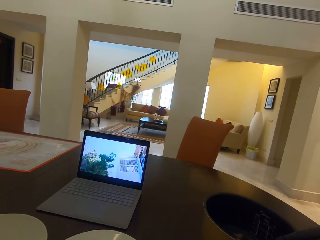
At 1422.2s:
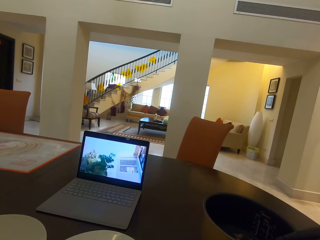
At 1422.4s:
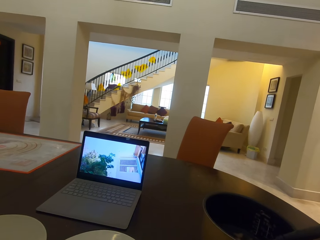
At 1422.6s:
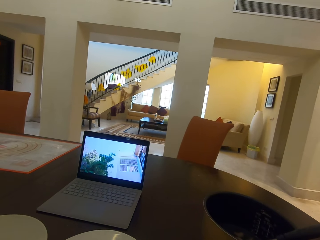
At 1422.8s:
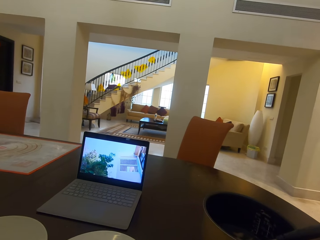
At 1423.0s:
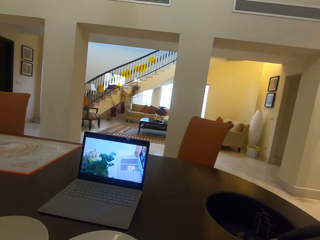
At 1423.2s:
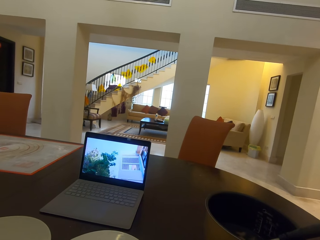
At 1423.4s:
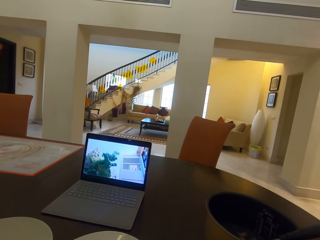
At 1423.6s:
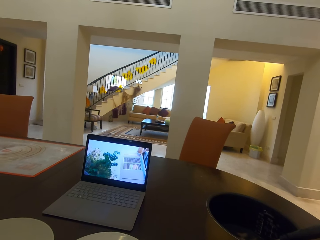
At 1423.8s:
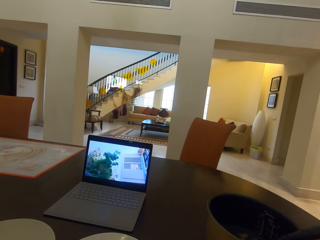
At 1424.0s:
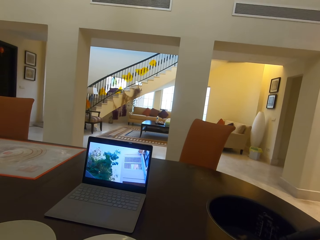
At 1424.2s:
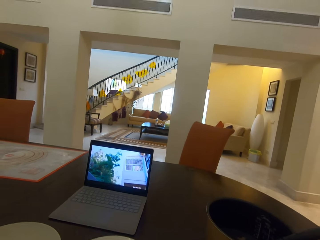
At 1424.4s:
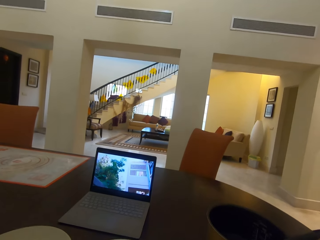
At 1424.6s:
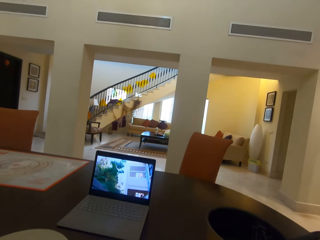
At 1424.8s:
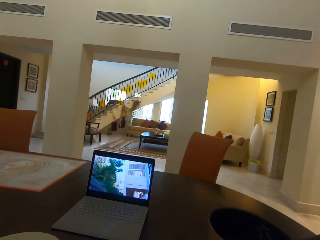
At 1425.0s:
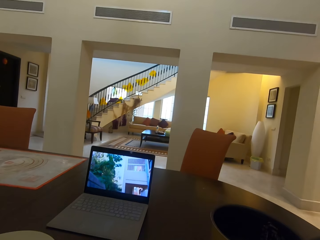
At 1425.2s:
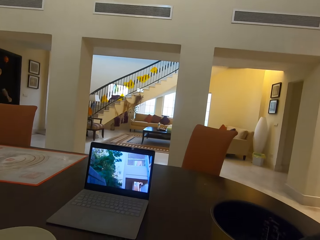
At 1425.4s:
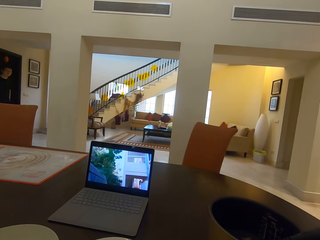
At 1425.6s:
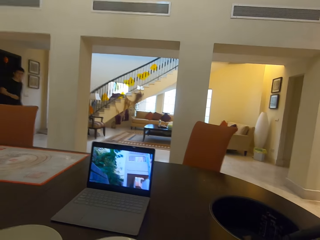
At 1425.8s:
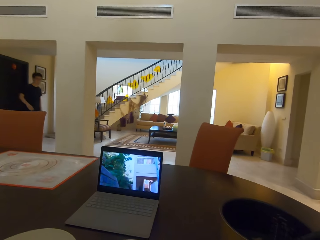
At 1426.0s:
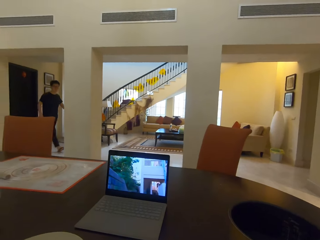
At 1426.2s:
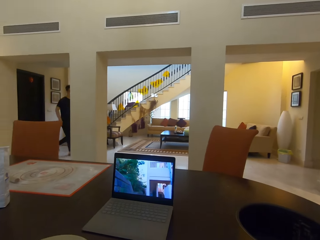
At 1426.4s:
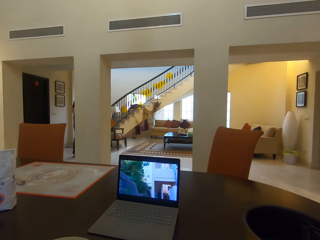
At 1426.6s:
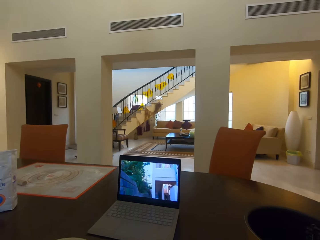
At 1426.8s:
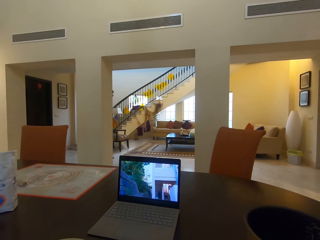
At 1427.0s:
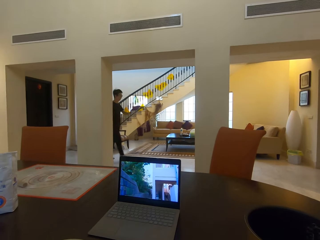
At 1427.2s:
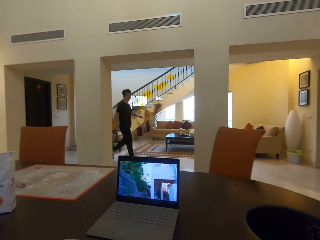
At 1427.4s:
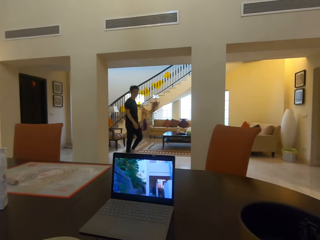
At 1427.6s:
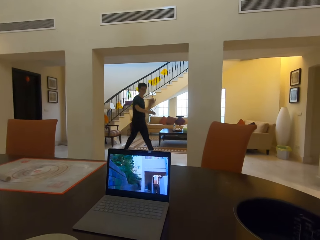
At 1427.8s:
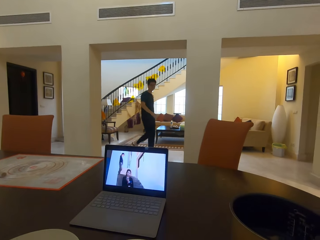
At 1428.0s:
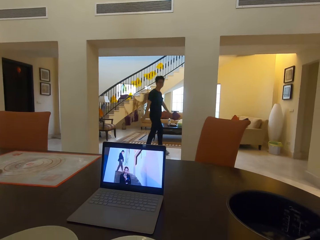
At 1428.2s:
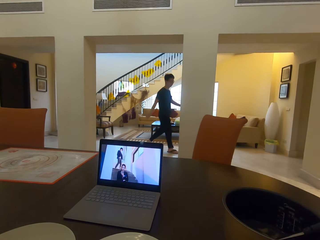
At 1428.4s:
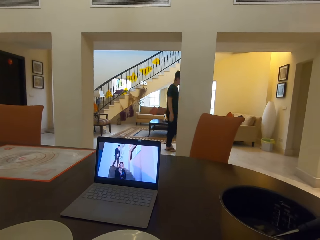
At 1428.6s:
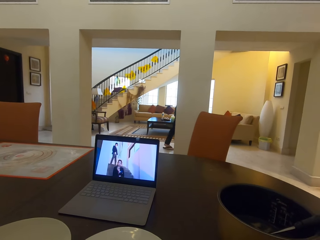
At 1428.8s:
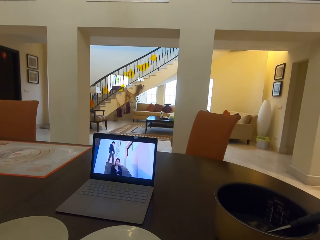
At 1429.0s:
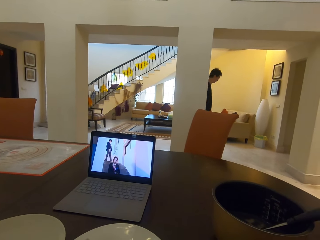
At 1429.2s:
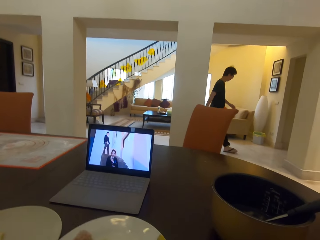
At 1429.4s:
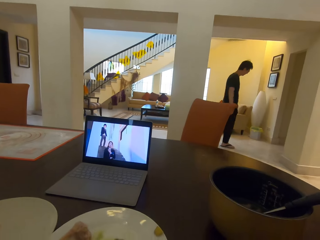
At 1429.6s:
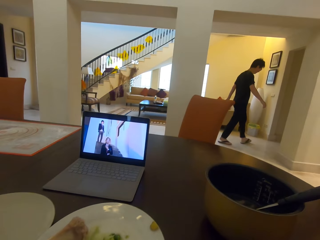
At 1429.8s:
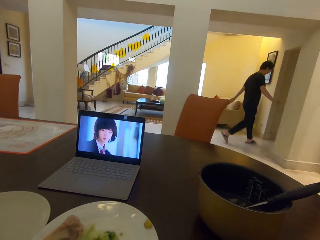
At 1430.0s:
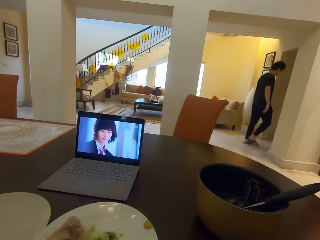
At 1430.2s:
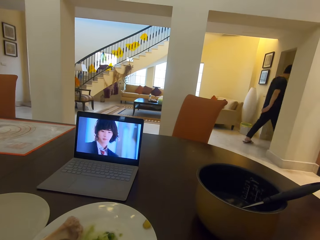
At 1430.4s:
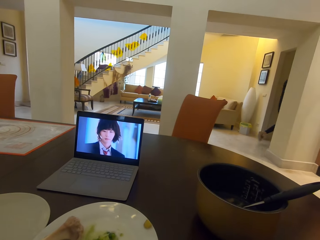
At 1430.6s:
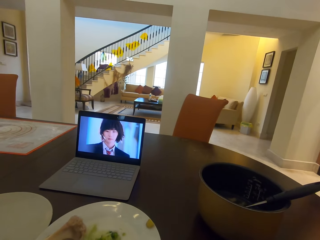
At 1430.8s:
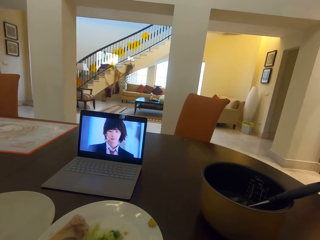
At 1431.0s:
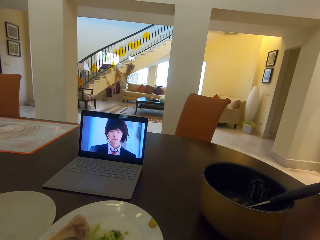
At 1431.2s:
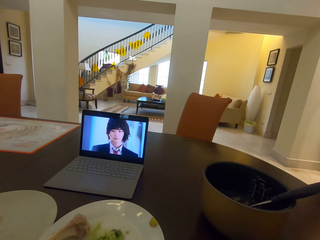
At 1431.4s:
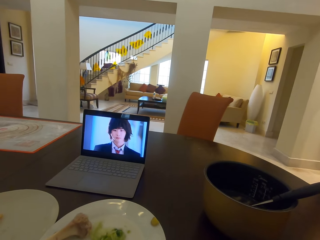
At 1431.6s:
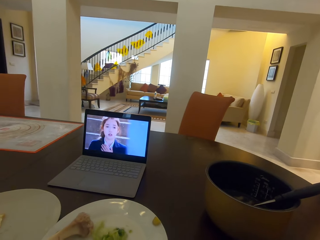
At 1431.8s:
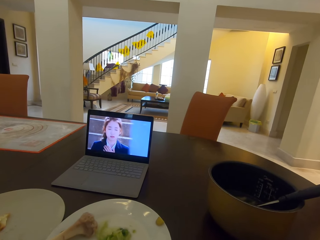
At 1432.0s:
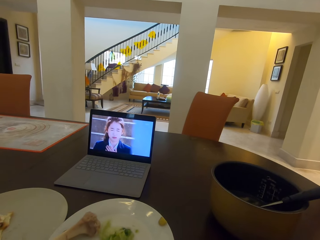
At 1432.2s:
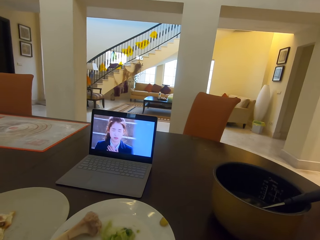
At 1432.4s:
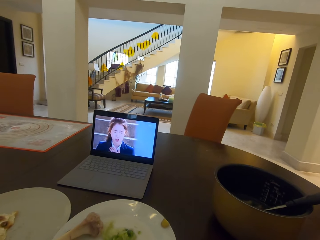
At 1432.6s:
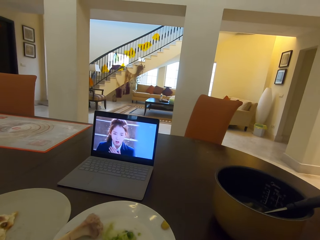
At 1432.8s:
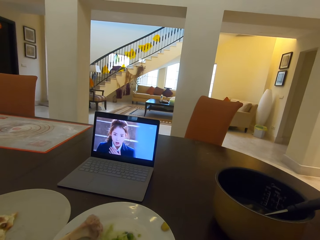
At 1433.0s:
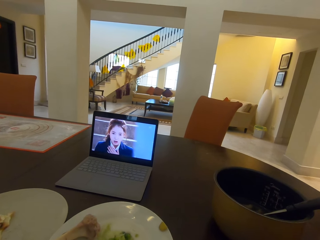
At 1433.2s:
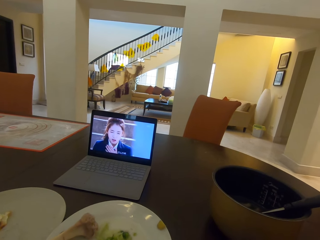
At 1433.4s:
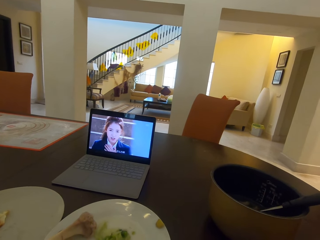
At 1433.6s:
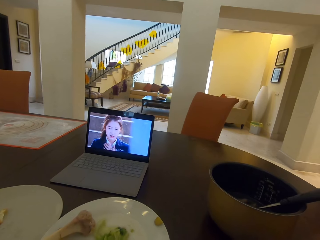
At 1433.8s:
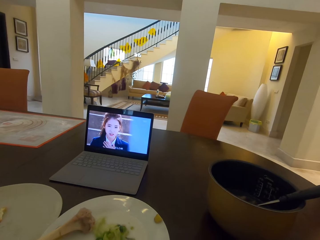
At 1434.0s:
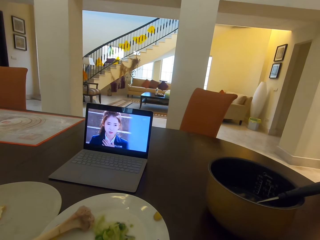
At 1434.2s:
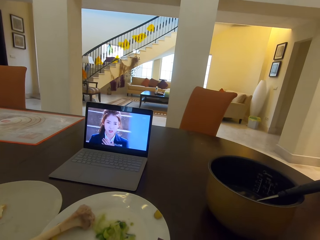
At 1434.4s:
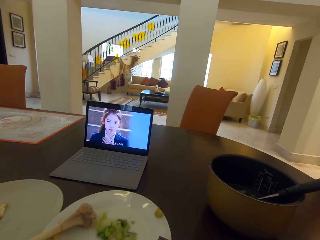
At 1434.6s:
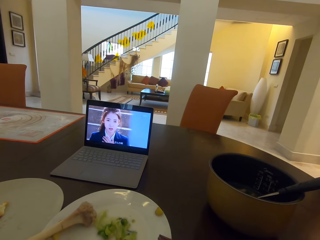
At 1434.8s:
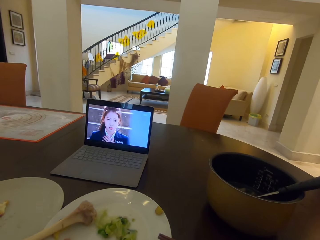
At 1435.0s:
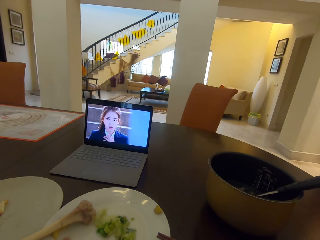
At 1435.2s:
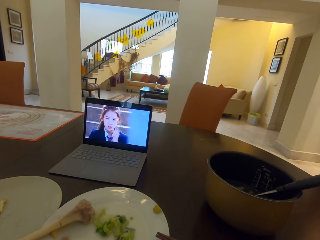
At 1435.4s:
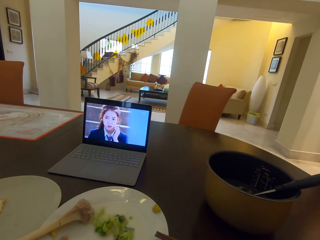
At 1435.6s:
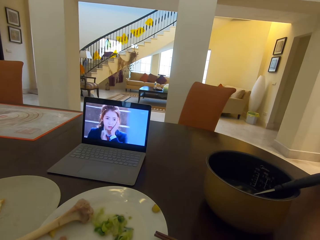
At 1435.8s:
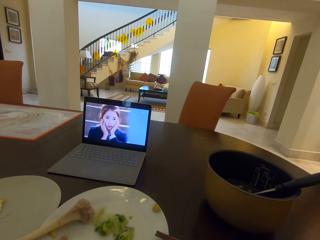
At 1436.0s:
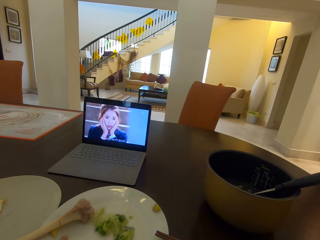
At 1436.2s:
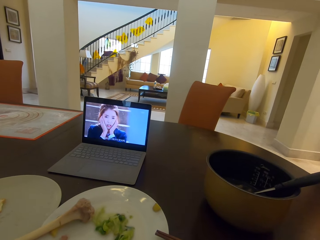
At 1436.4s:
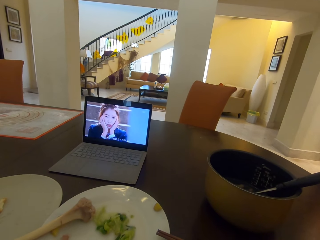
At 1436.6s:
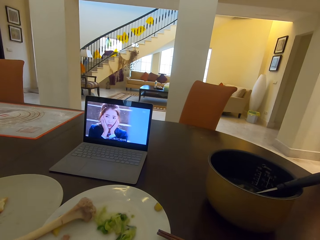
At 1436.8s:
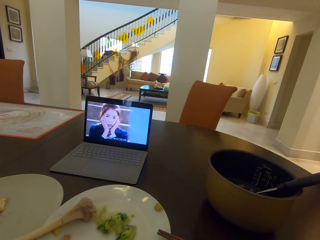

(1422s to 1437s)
A man walks around. The camera wearer watches the movie on the laptop.

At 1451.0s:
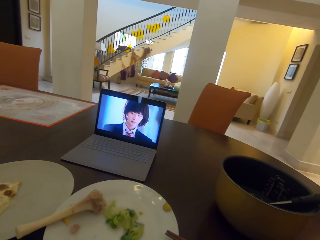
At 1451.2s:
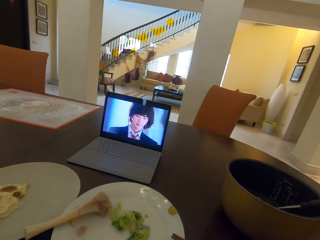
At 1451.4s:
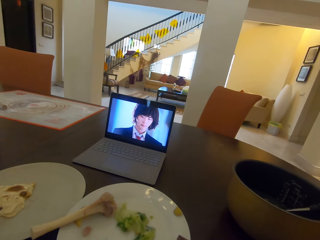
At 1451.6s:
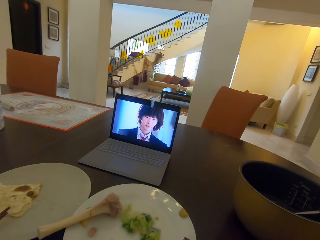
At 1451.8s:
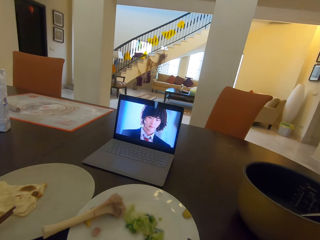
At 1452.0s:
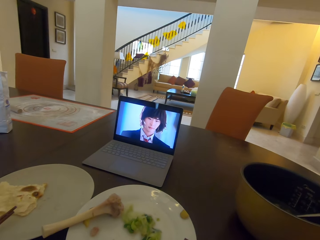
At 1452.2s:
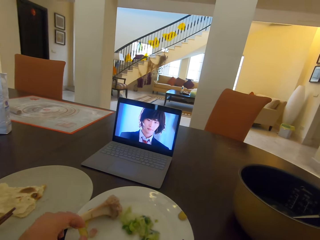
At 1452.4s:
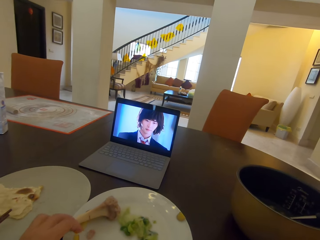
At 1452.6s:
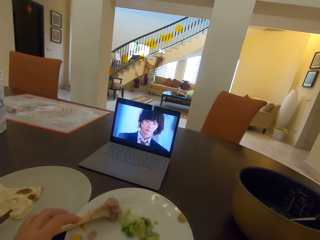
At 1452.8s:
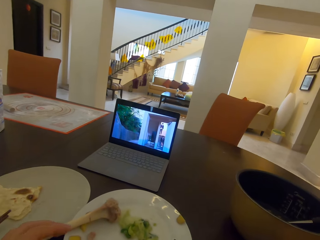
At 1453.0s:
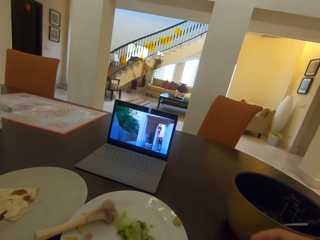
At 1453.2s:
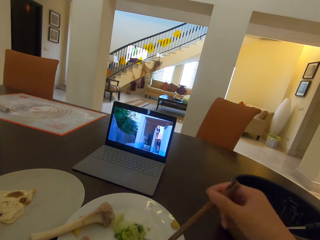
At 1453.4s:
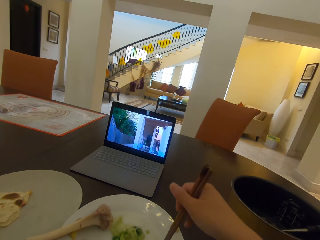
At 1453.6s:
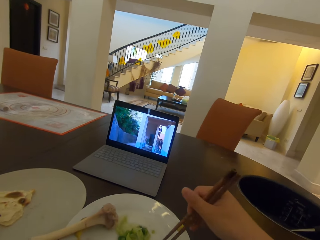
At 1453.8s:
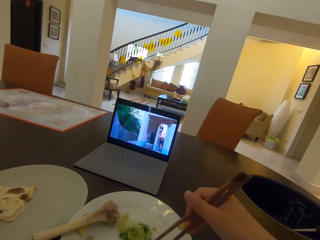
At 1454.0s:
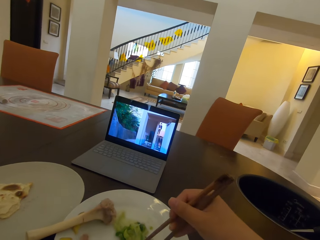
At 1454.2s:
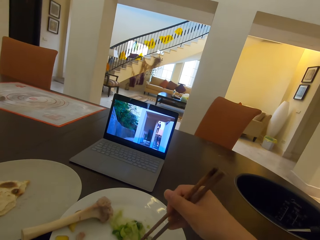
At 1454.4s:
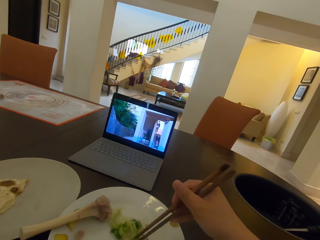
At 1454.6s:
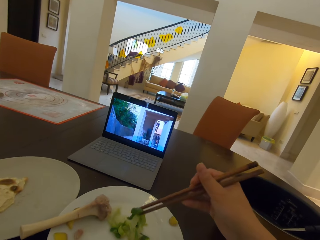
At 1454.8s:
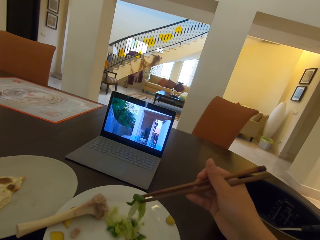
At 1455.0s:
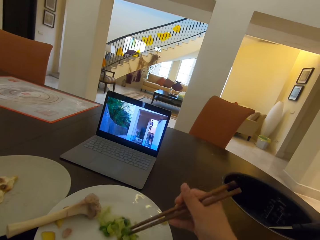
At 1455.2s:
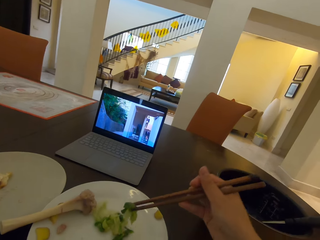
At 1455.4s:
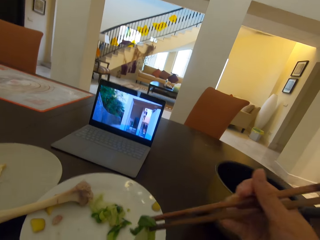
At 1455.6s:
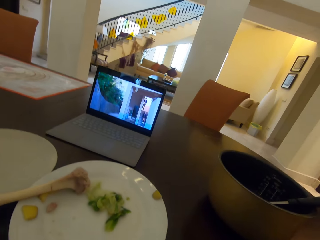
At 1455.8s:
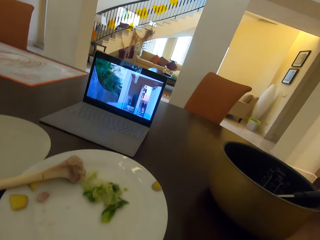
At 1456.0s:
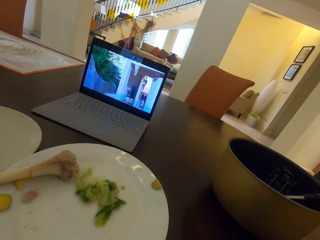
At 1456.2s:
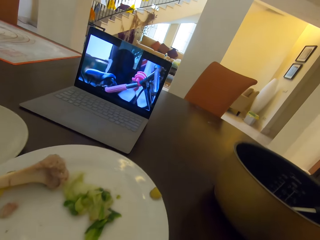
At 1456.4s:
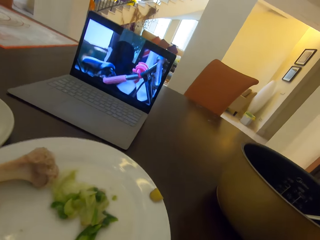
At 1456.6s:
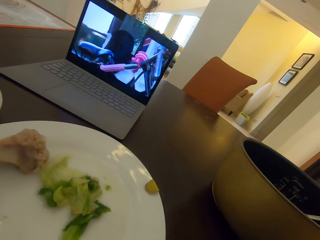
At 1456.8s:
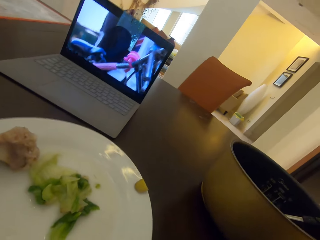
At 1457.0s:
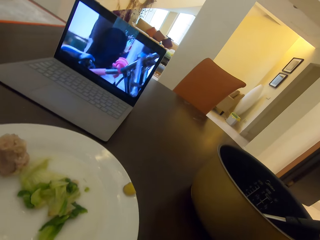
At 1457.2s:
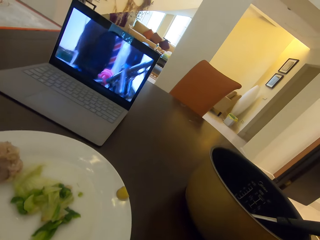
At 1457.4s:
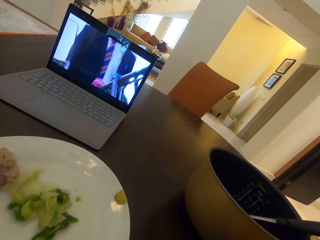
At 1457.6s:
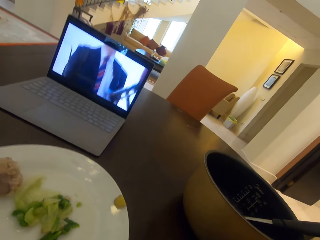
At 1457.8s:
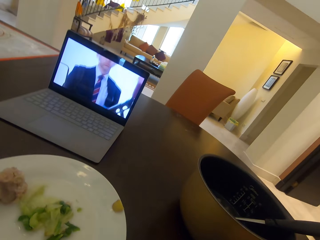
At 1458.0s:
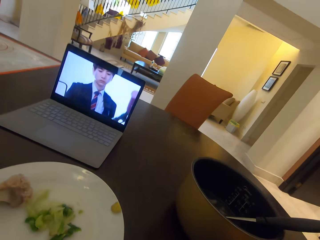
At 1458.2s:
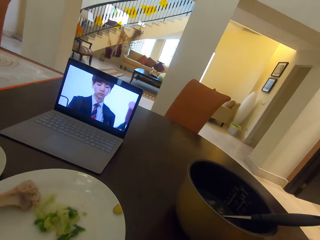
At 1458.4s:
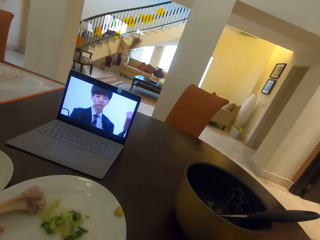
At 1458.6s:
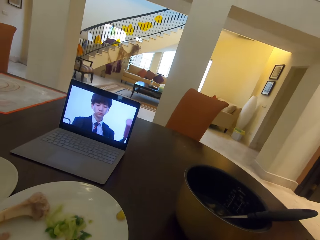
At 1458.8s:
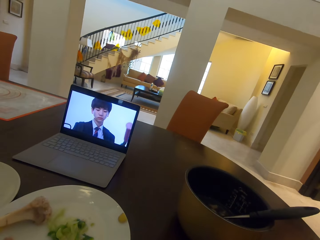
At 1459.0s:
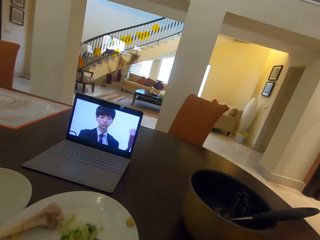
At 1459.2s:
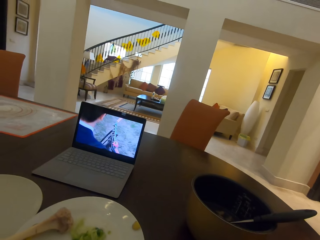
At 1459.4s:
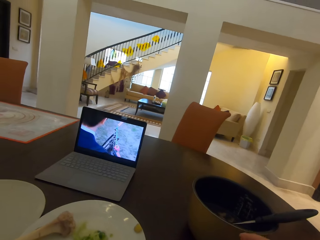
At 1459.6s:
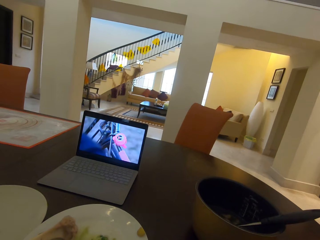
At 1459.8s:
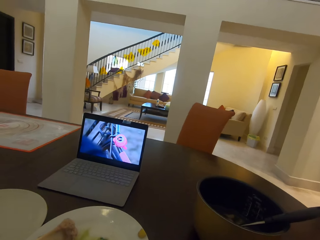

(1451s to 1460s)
The camera wearer puts something on the plate. They scoop food using a chopstick. They eat the food.
